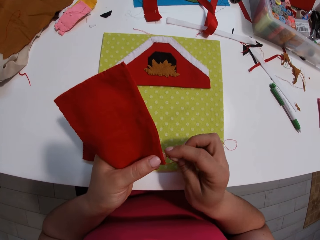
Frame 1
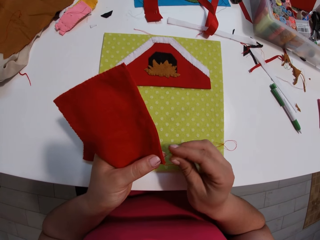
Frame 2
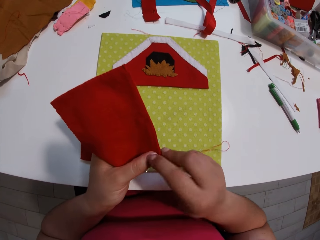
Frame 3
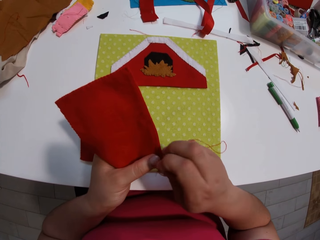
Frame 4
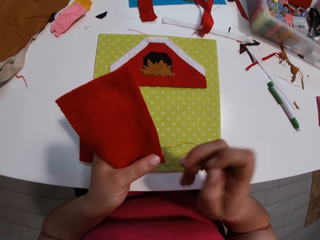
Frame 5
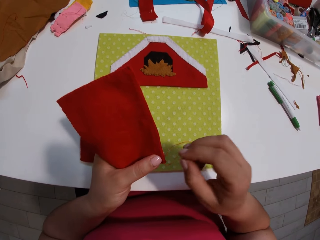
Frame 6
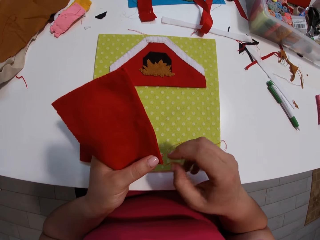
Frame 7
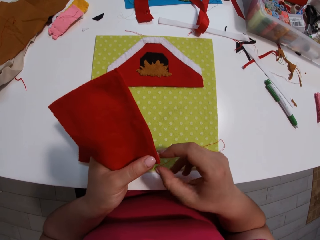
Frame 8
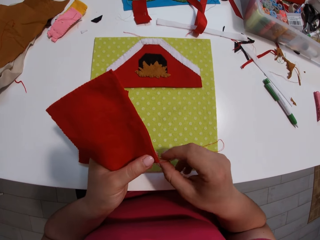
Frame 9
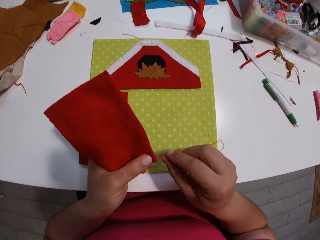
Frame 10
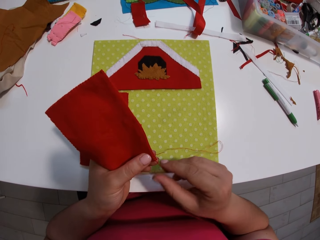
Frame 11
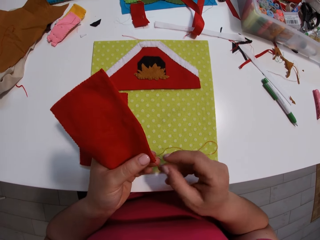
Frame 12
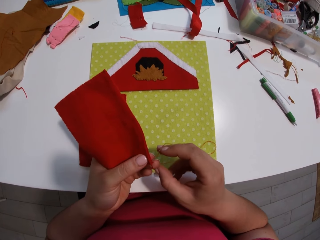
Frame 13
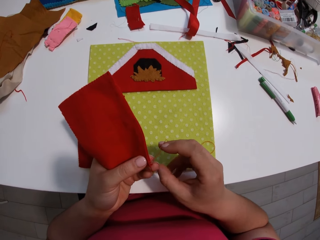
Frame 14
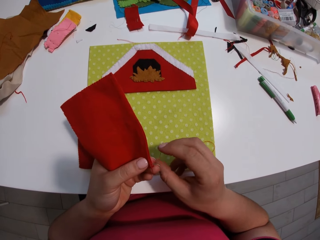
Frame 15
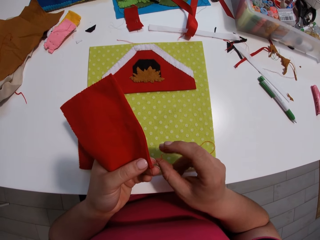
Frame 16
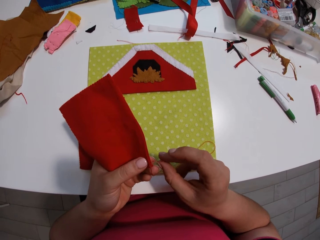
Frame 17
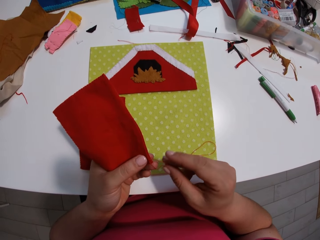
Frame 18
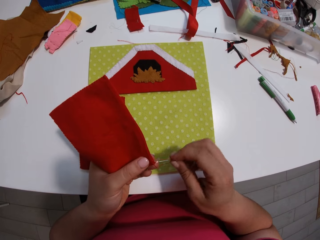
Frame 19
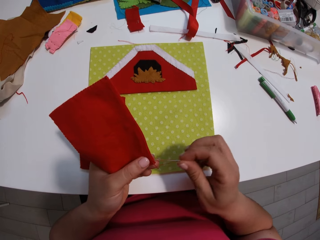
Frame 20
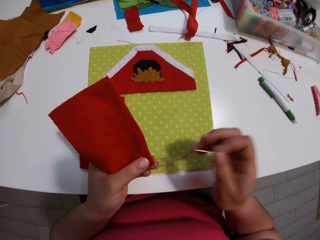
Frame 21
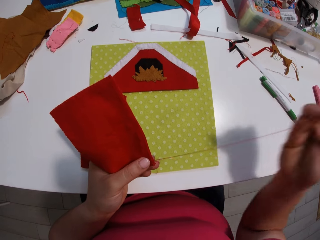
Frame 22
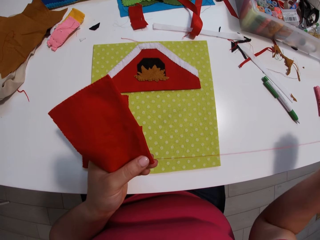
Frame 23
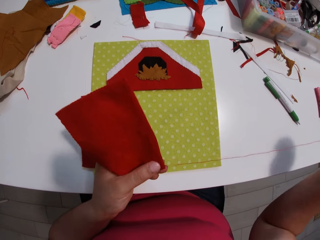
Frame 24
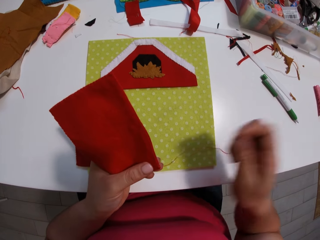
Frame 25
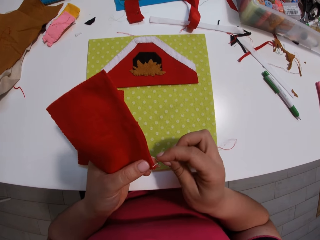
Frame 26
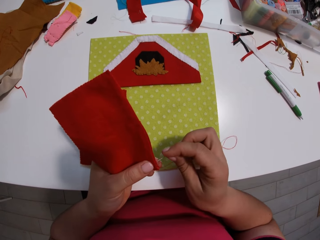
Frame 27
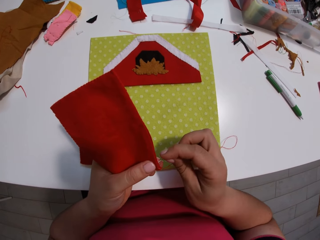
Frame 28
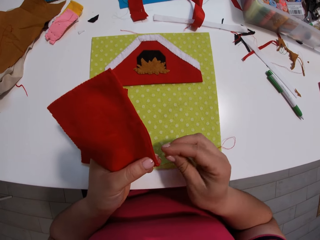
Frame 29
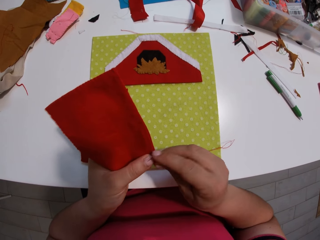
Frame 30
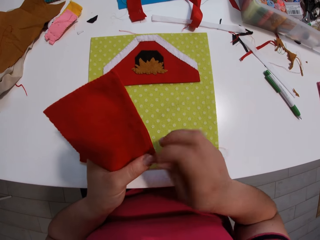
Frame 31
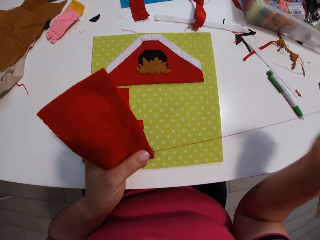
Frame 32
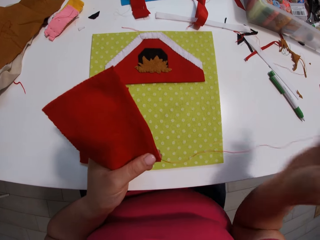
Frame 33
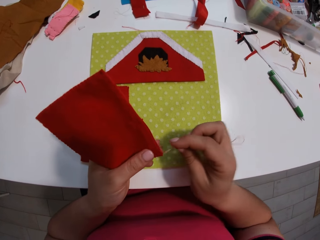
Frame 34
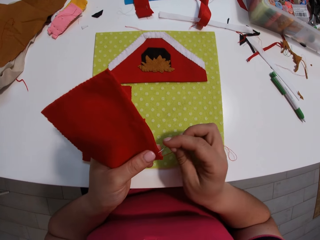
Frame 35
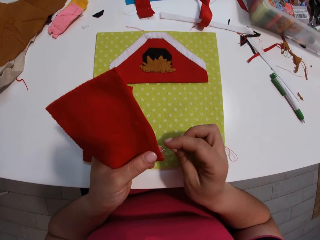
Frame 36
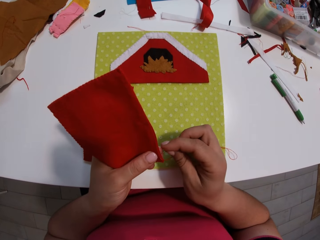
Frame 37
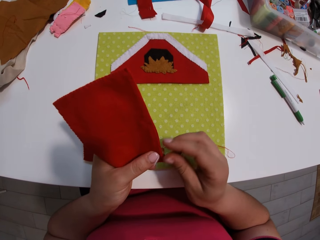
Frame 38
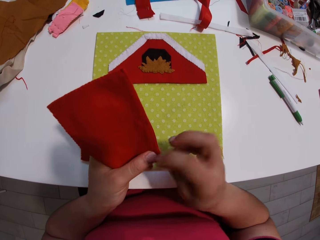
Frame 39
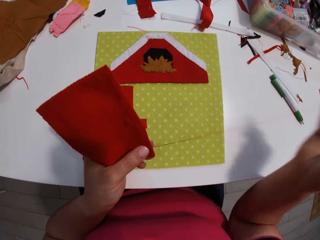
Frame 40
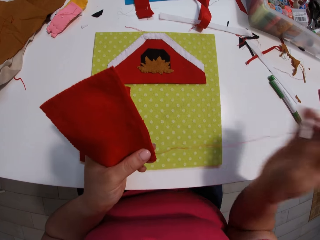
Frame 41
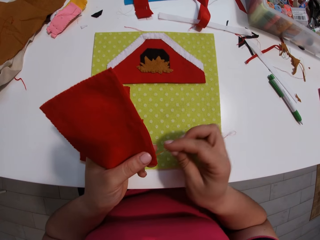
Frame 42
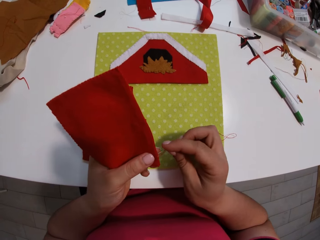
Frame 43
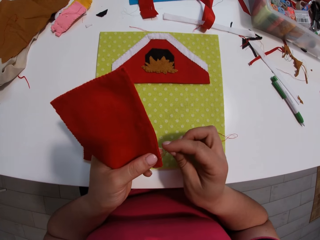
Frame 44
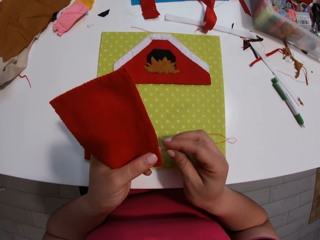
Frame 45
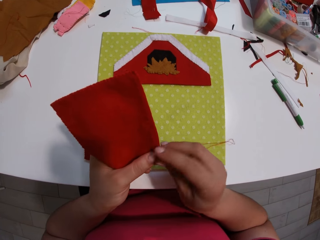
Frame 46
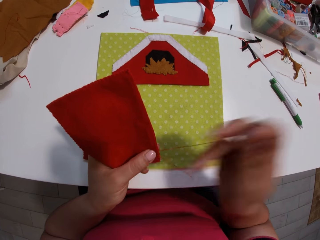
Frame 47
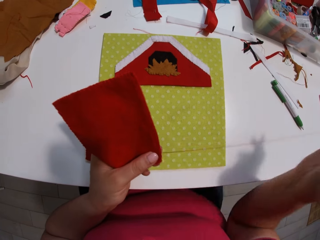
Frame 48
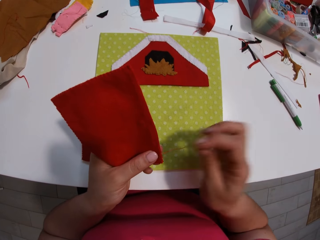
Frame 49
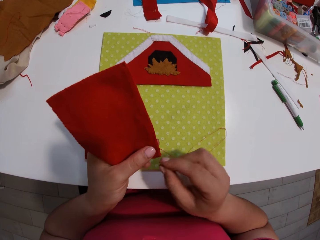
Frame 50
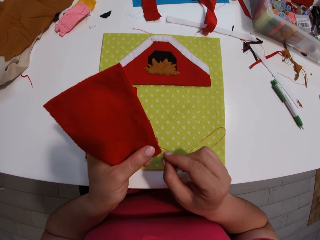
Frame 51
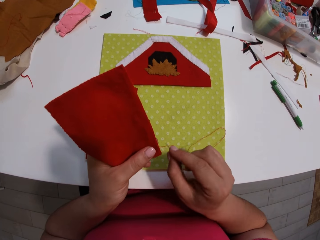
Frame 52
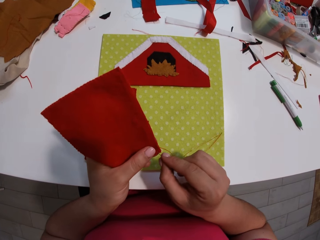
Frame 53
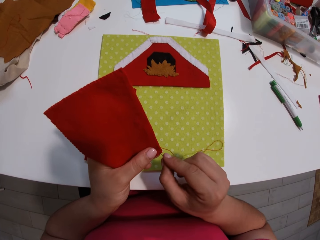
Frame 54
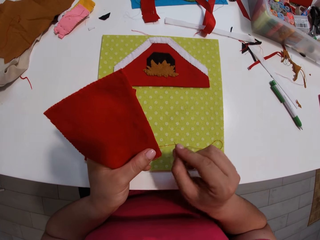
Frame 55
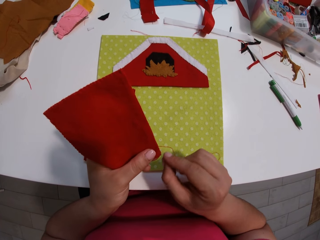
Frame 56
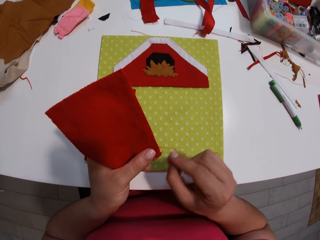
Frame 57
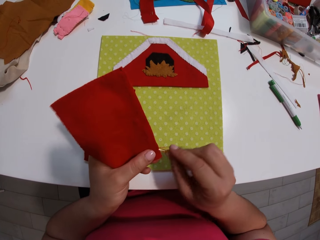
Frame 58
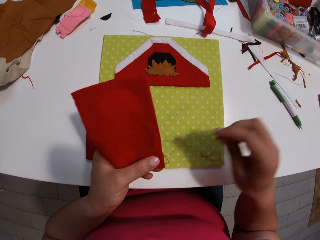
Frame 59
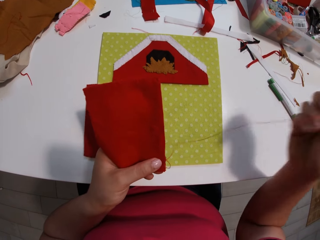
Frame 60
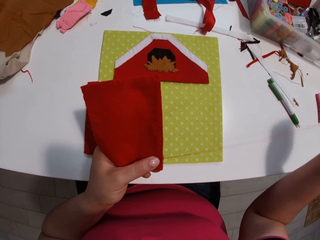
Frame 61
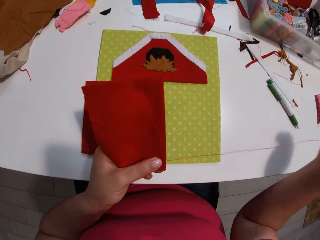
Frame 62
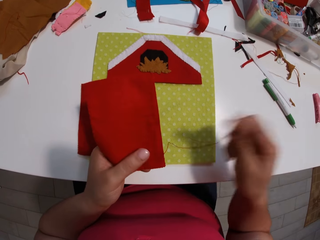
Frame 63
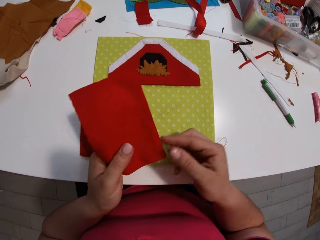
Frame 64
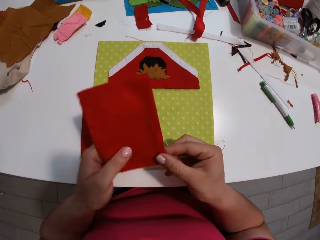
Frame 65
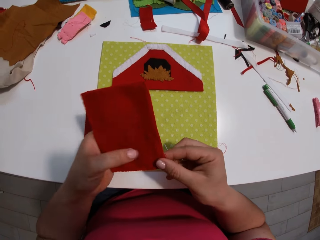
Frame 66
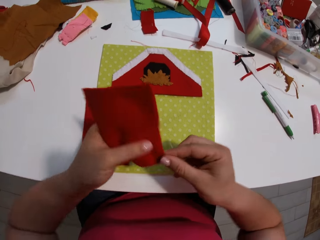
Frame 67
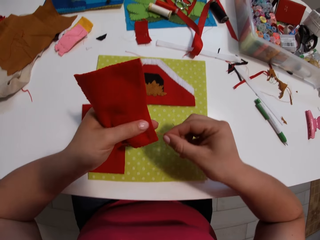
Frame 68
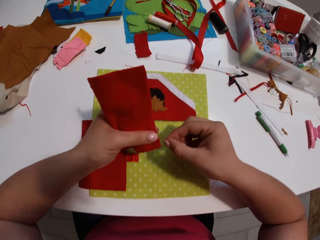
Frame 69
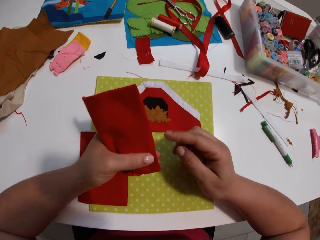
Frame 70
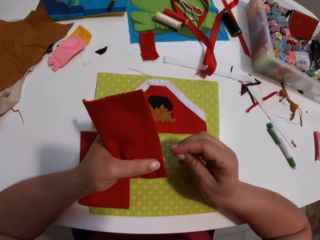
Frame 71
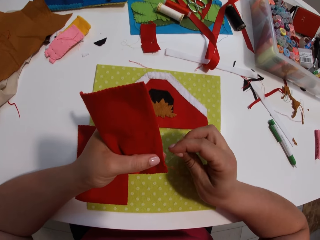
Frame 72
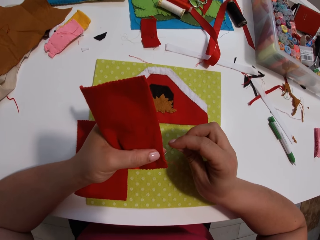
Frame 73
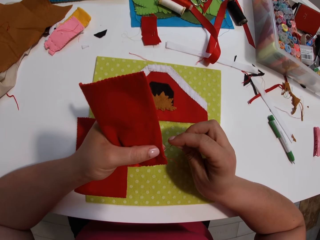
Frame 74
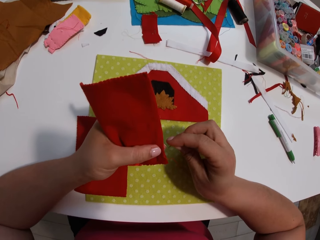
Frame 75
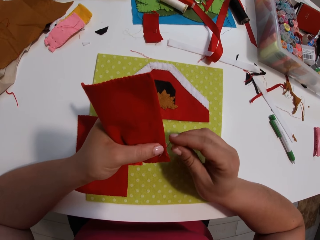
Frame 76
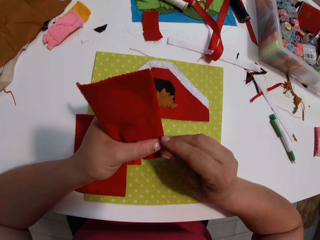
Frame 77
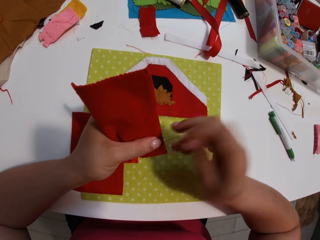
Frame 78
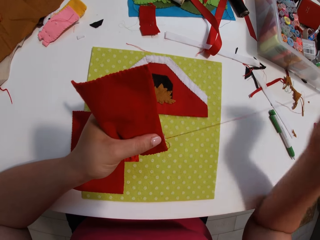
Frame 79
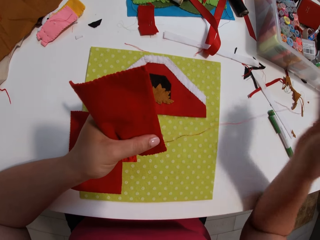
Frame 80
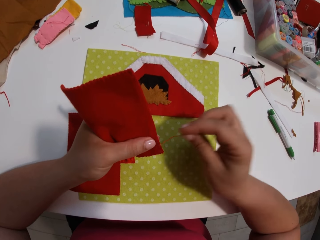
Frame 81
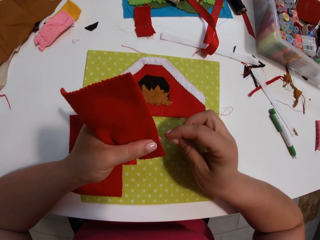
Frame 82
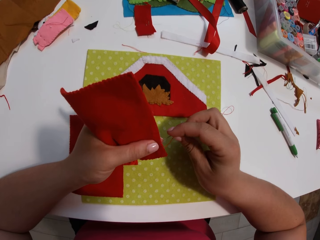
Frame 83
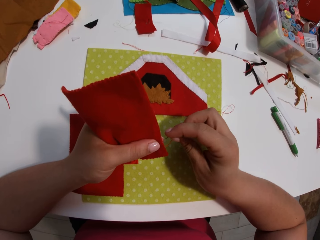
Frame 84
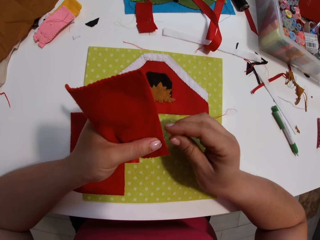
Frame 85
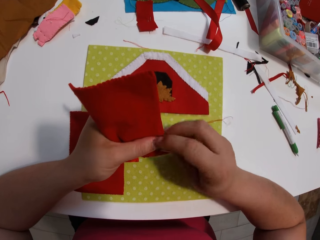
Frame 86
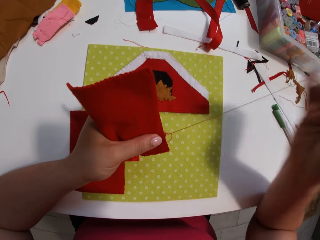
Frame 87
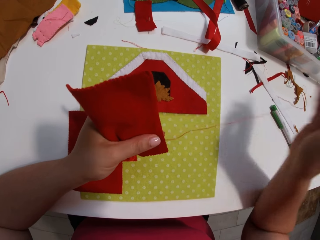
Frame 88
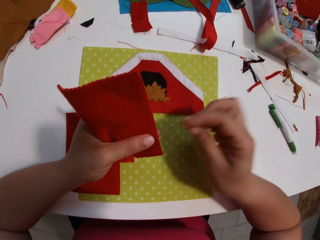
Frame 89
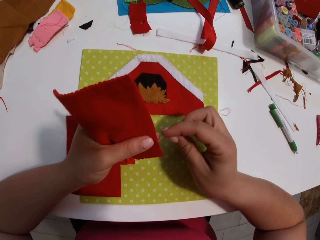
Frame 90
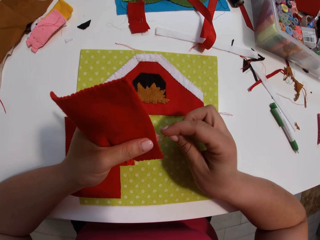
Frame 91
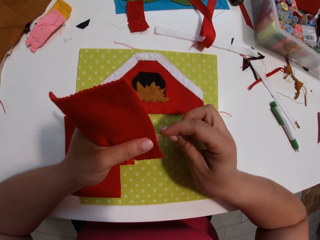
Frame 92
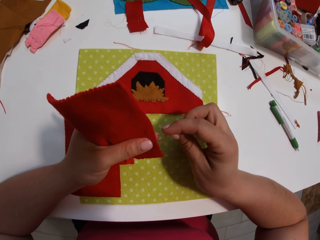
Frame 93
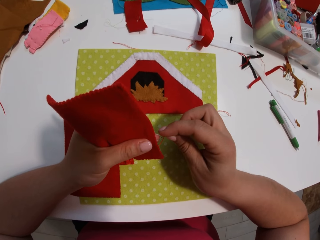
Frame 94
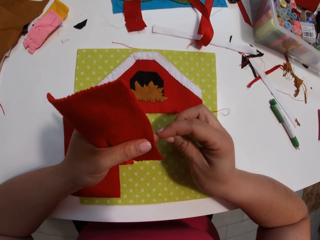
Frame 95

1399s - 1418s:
The camera wearer puts a hand on the table.

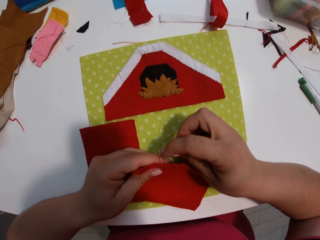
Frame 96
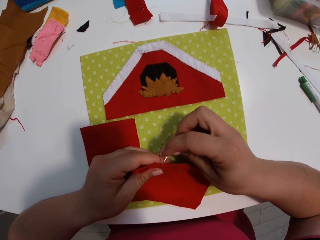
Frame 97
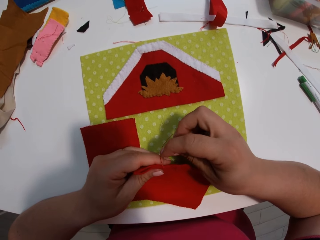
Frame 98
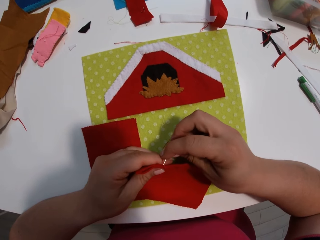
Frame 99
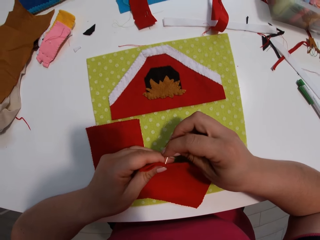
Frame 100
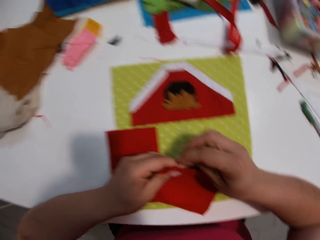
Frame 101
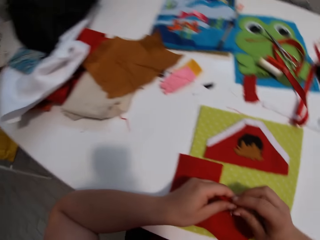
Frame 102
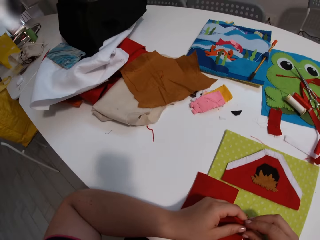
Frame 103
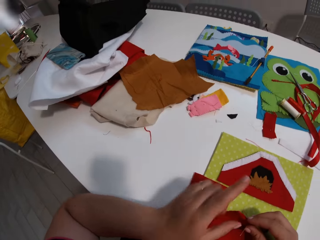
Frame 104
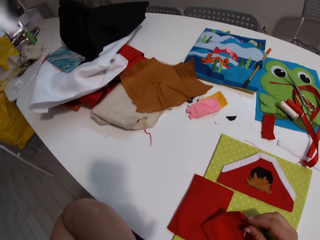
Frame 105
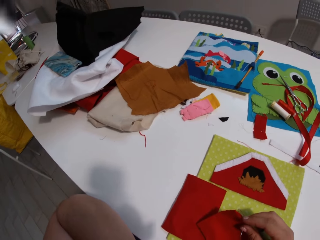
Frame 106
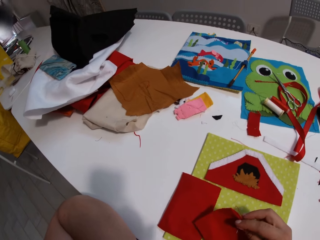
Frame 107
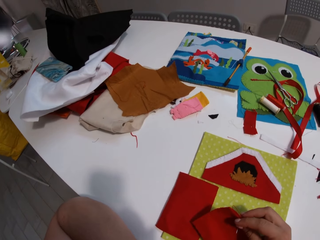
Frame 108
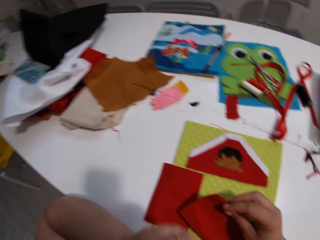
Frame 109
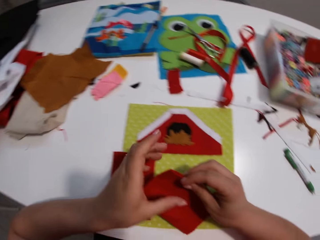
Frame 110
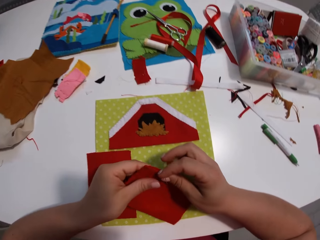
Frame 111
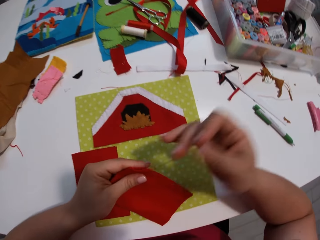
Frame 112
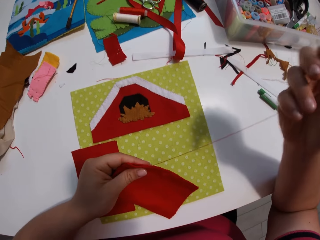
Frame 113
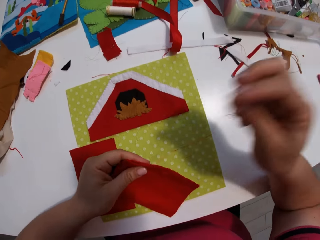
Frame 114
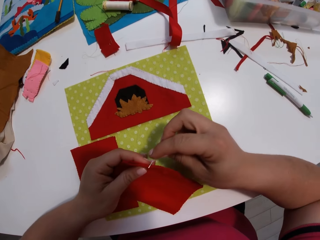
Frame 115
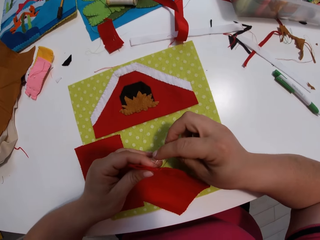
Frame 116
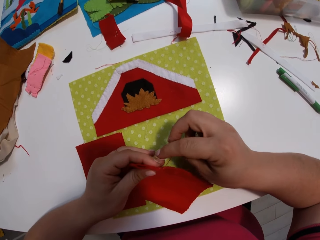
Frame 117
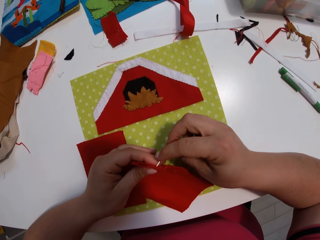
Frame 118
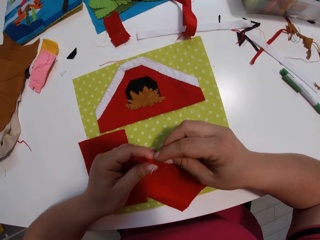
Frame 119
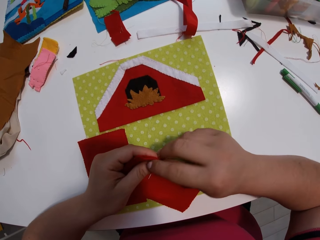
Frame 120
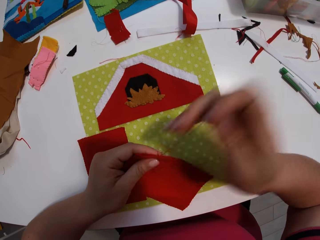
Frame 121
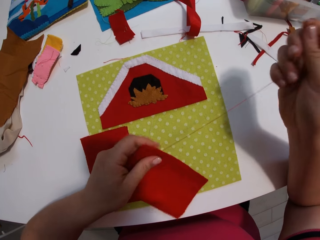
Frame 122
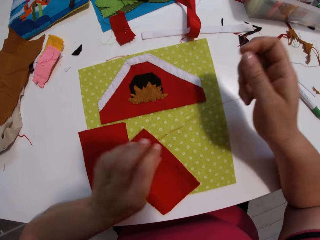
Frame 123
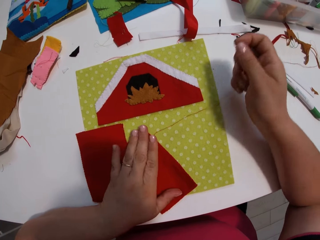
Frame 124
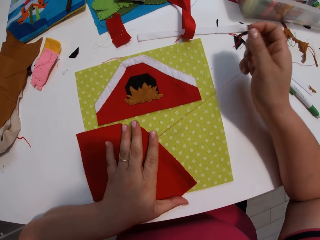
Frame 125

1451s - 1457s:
The camera wearer looks around. They put a hand up. They touch the piece of cloth. They sew the fabric.
